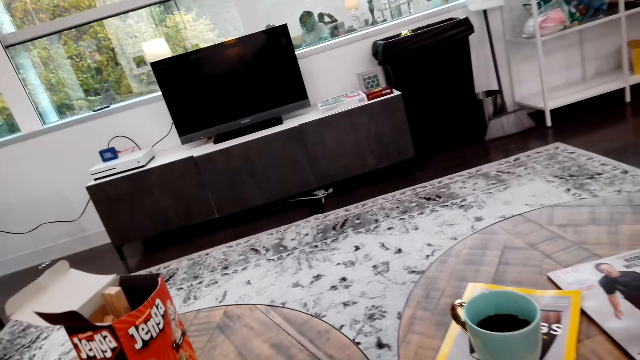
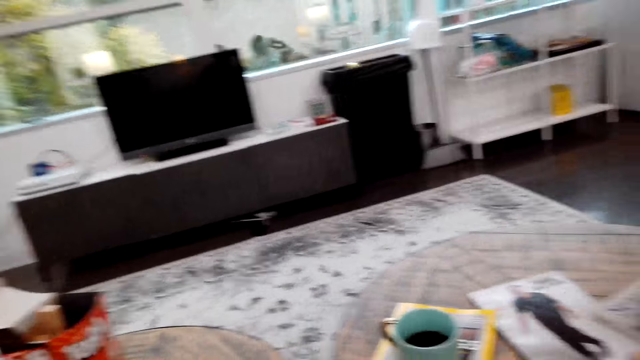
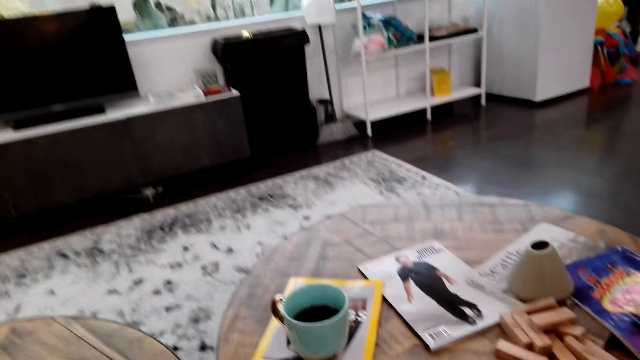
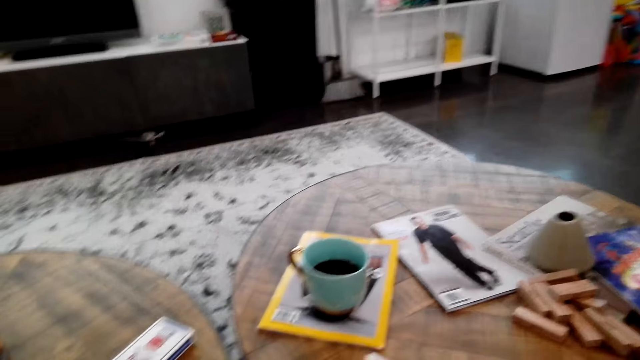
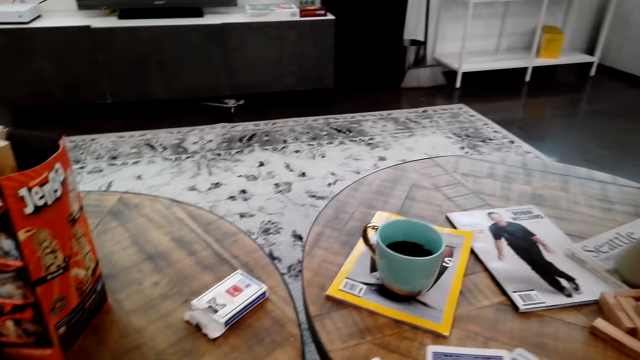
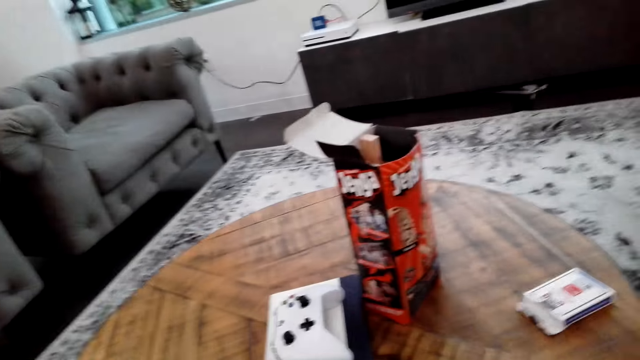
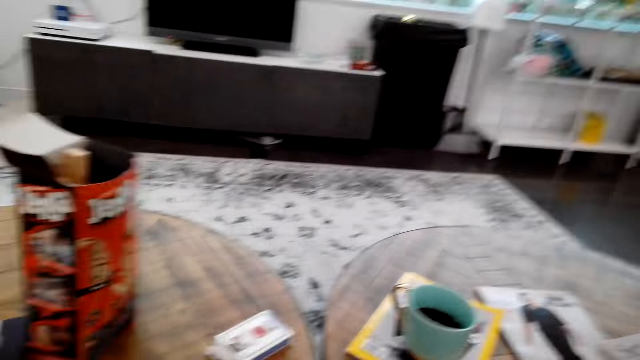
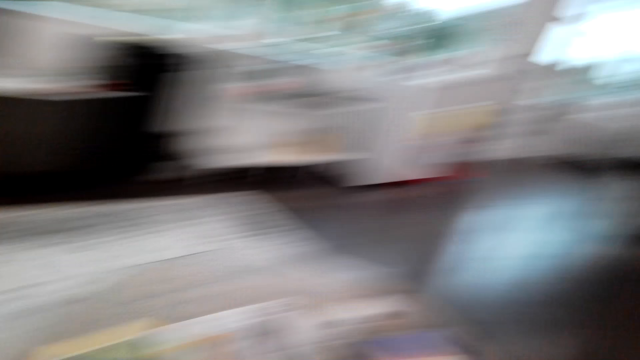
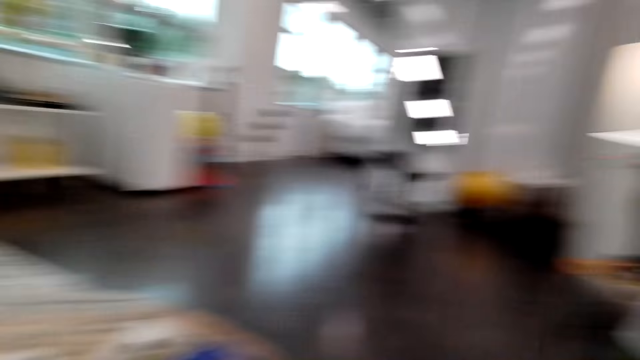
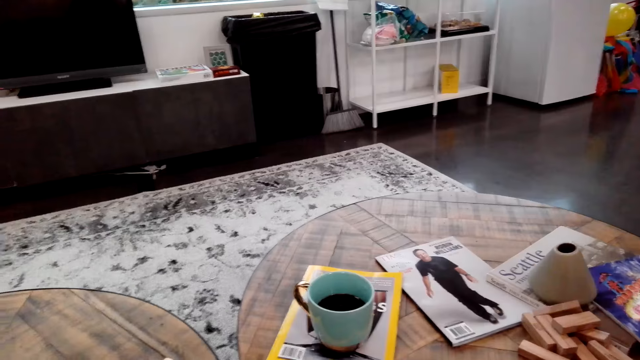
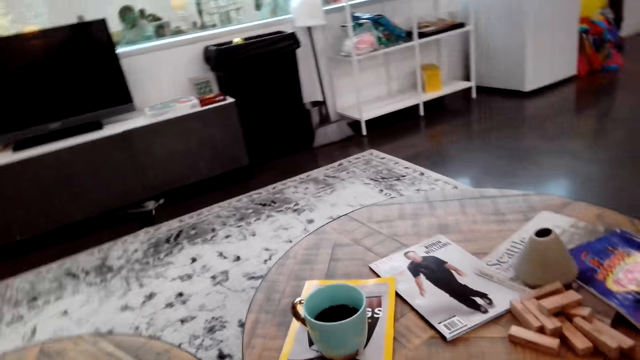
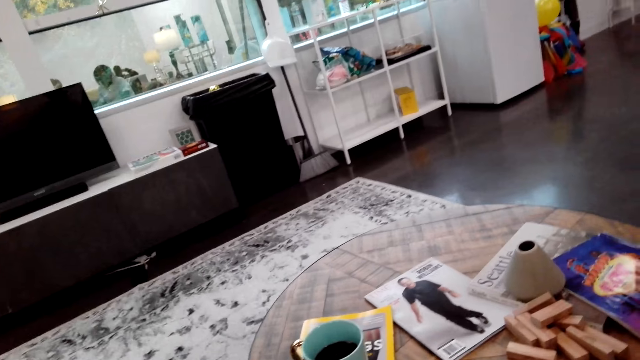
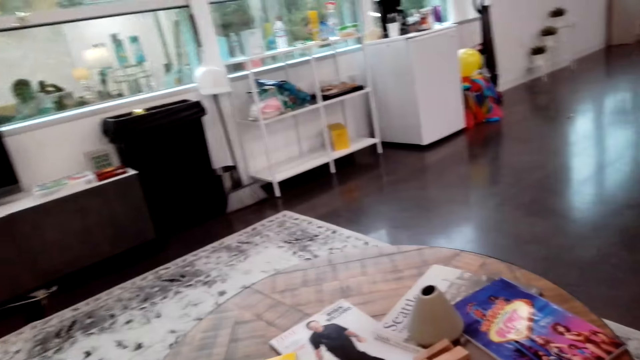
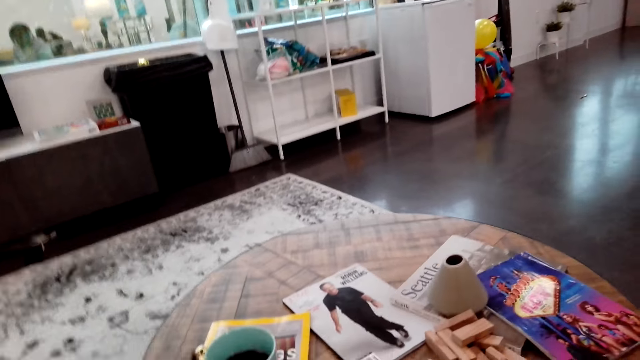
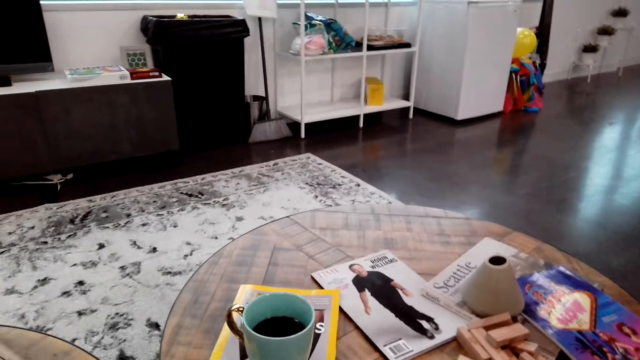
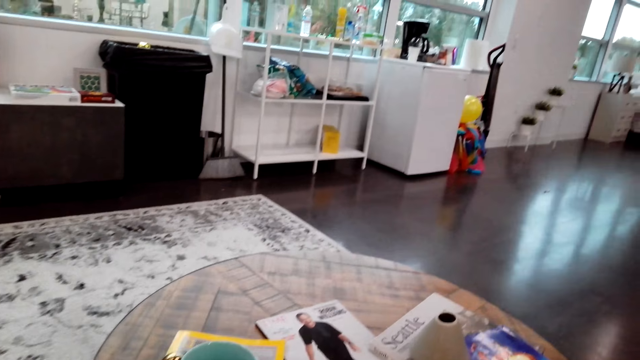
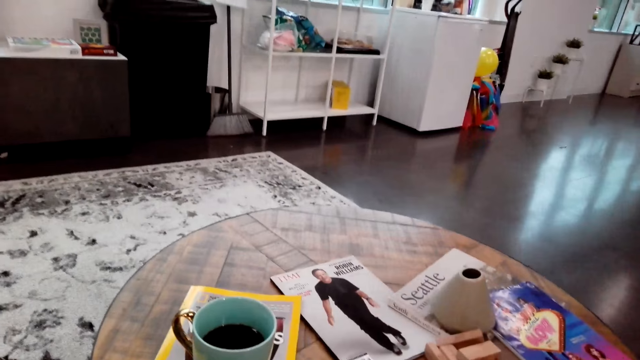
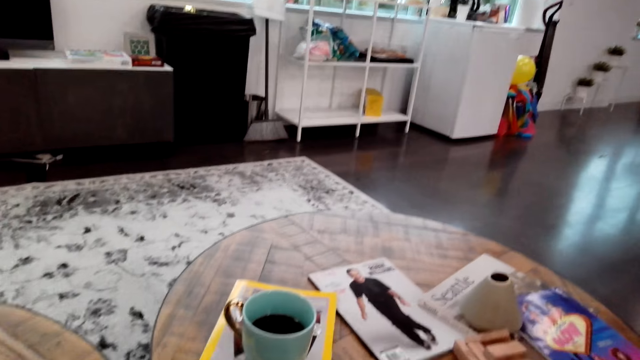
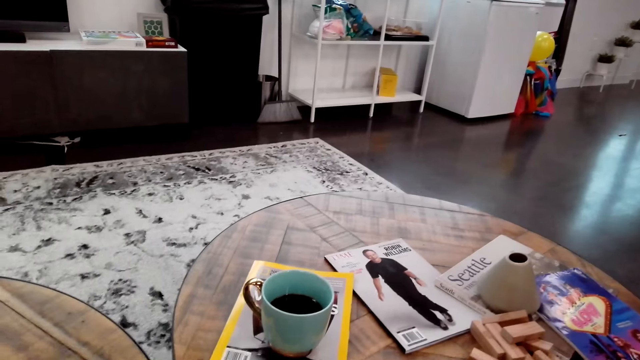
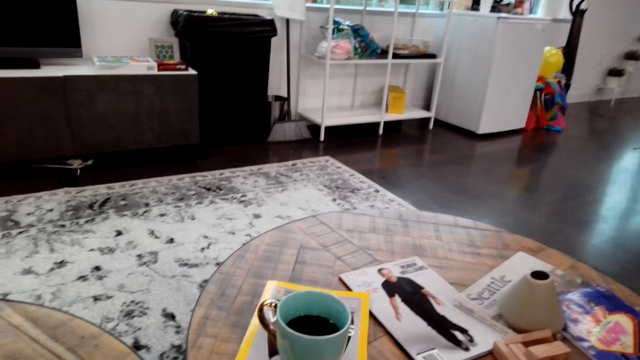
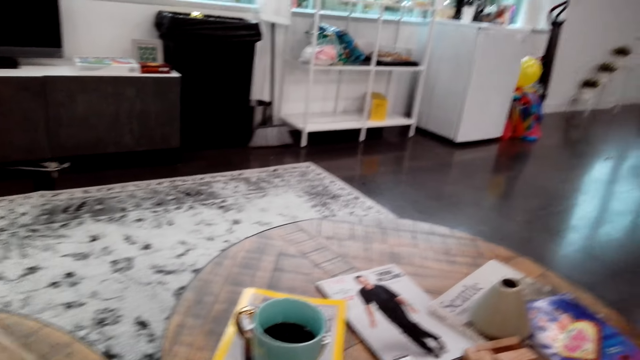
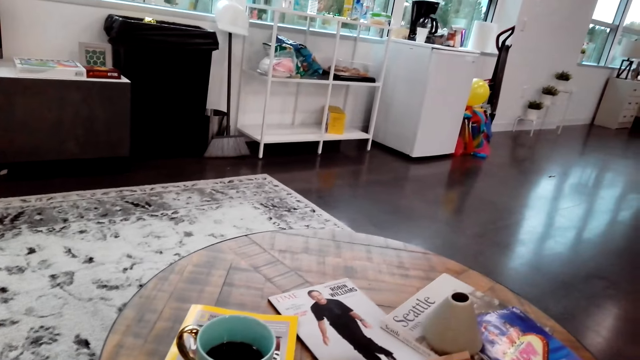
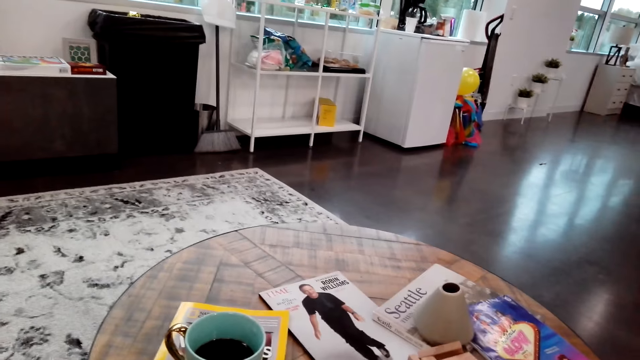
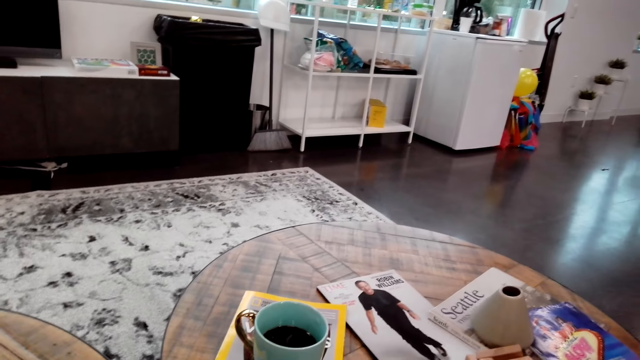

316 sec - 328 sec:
The camera wearer looks around. He plays the cards with the woman and moves his head side to side.

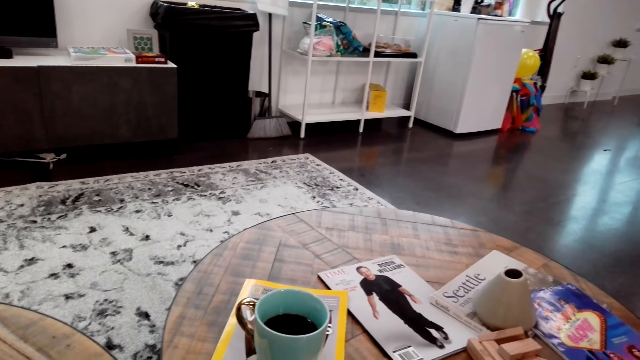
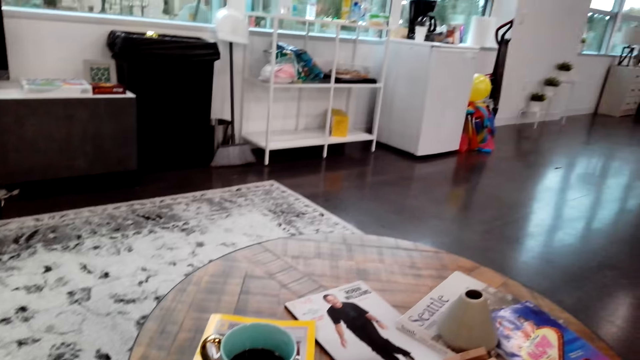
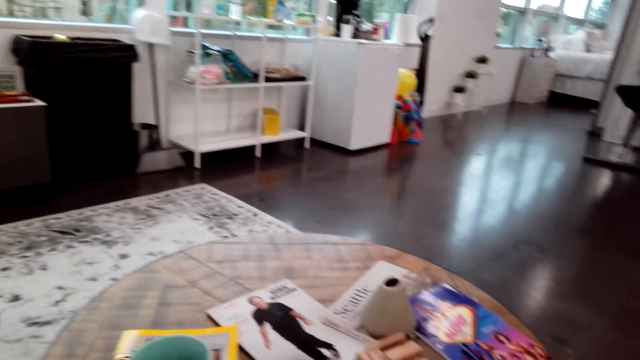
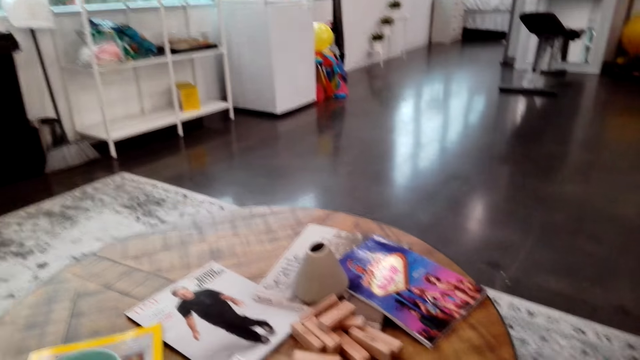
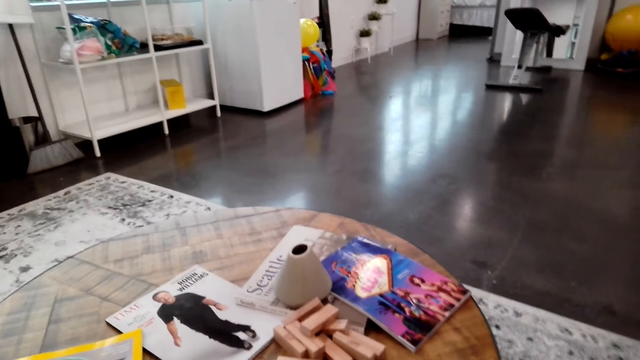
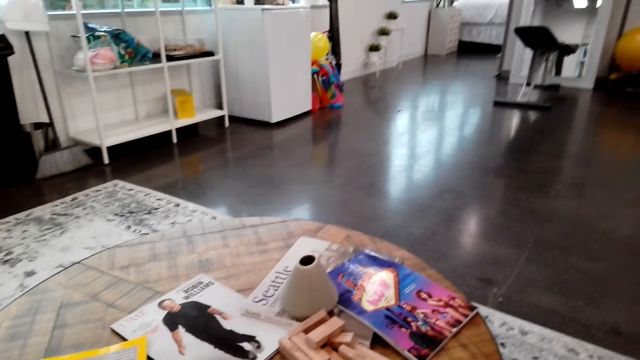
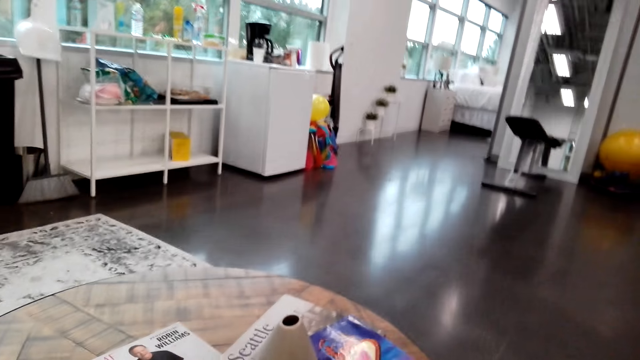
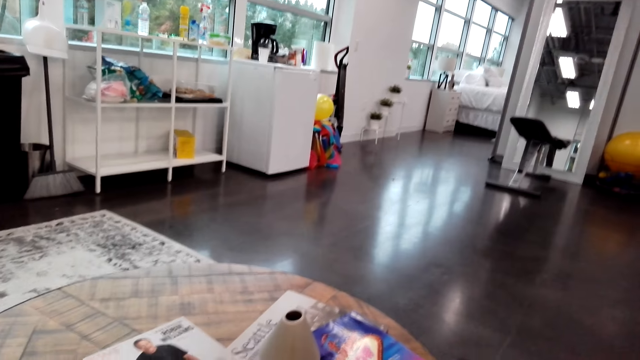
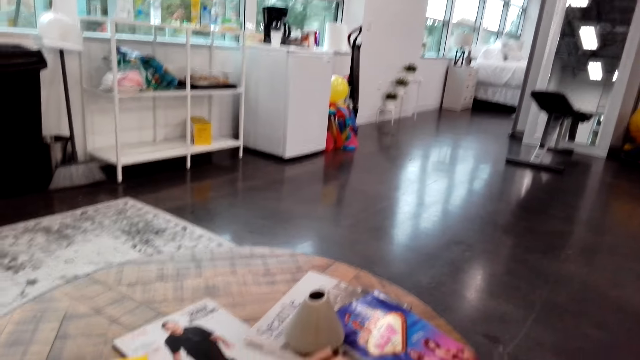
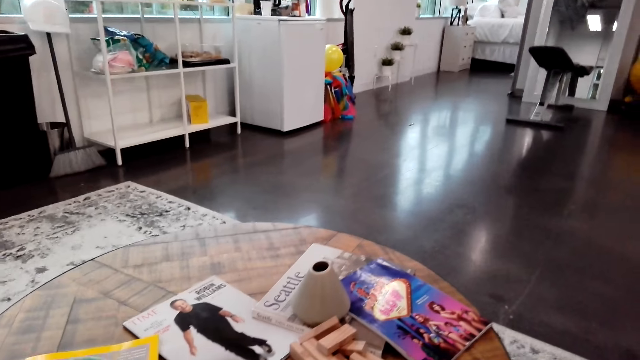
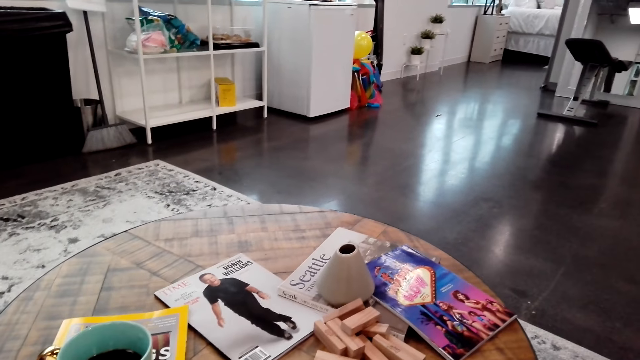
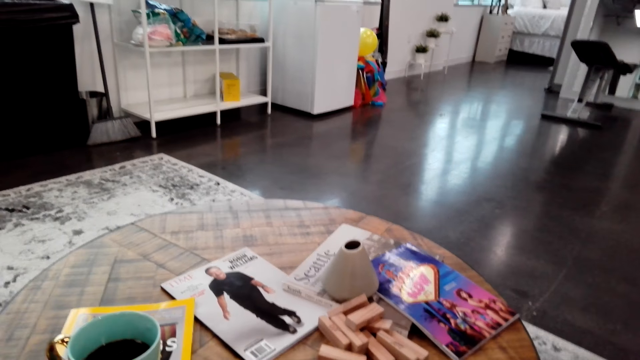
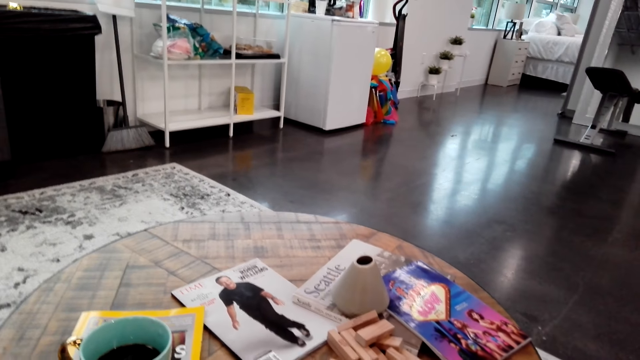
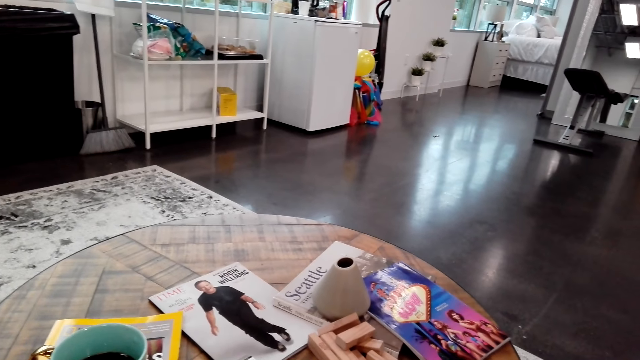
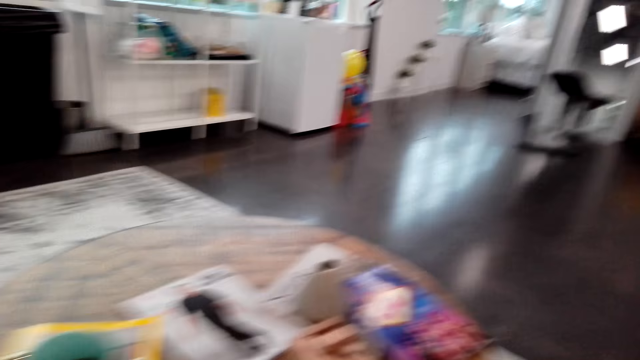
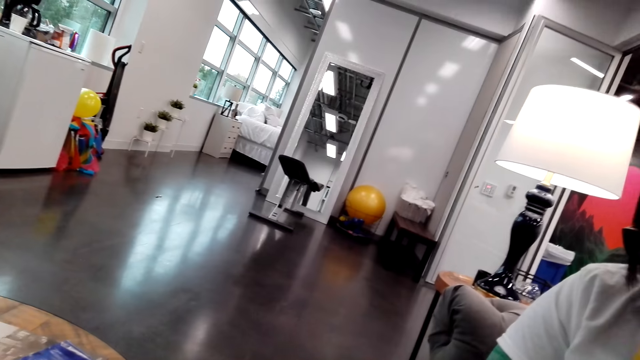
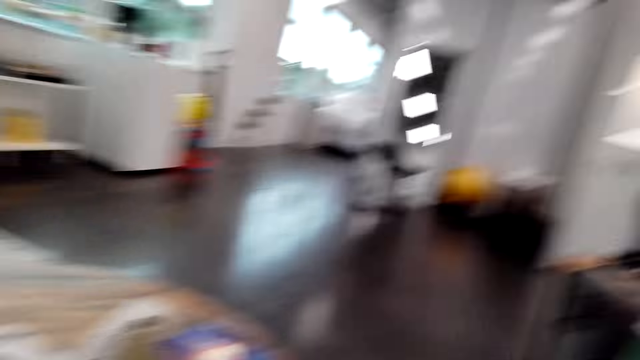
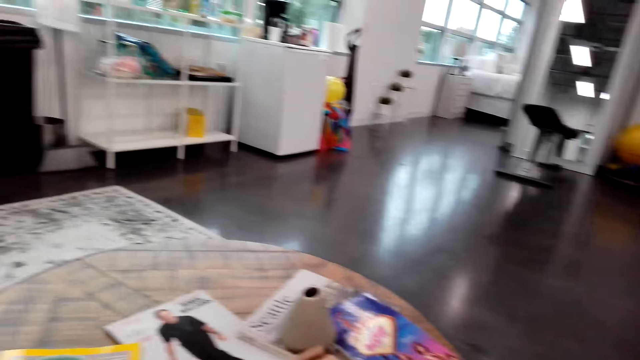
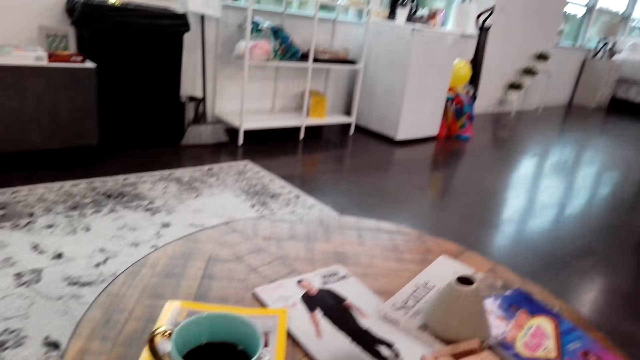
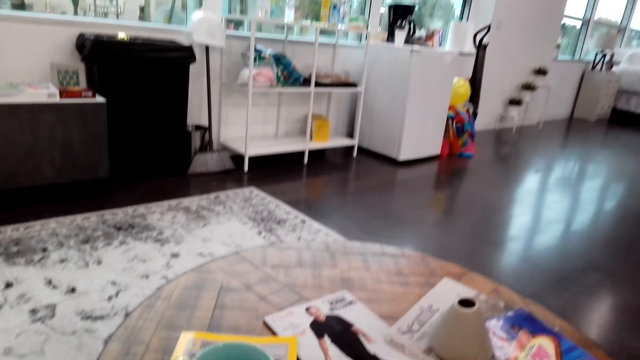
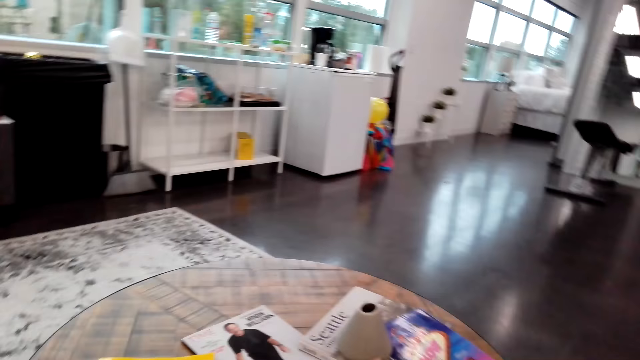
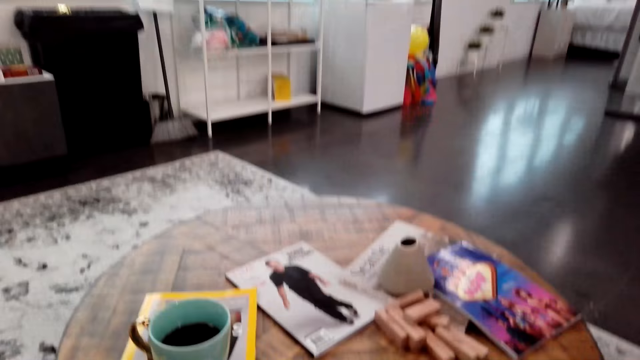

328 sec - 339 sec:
The camera wearer speaks to the woman.
